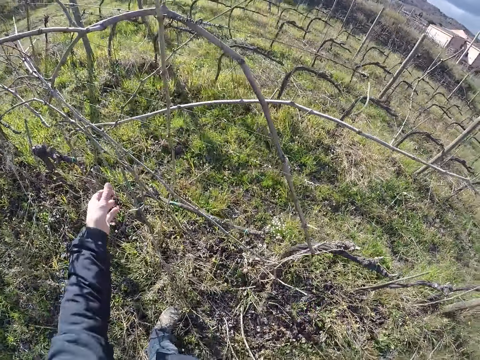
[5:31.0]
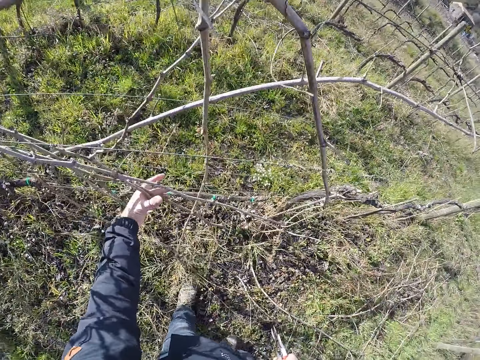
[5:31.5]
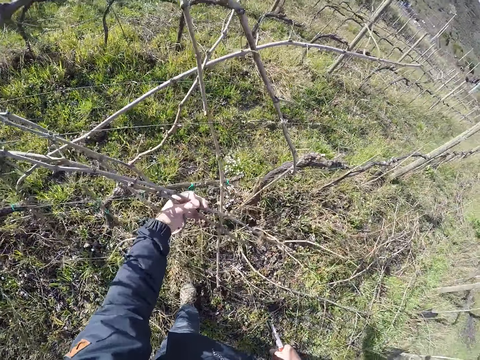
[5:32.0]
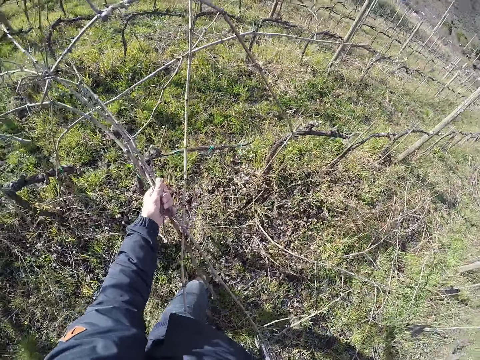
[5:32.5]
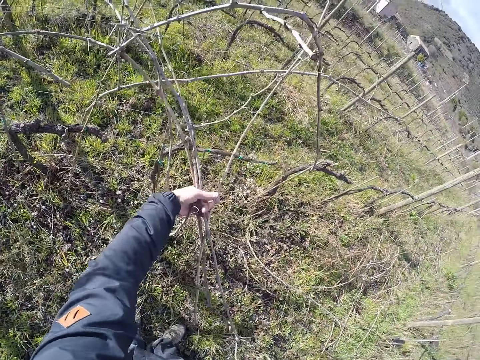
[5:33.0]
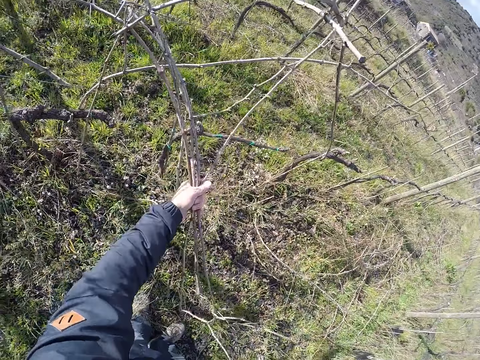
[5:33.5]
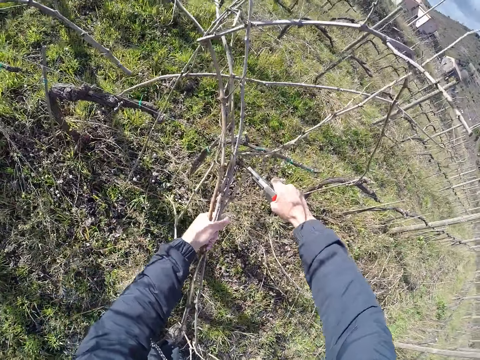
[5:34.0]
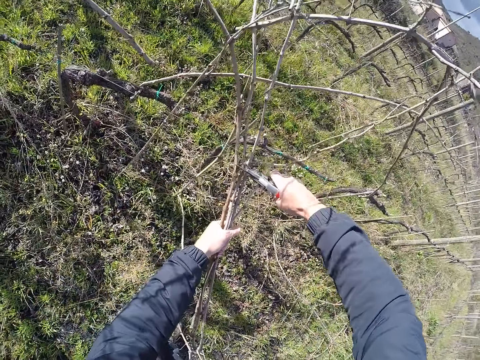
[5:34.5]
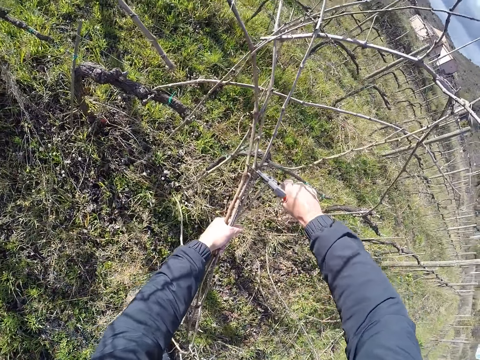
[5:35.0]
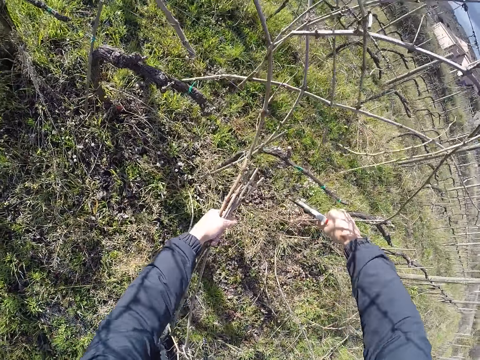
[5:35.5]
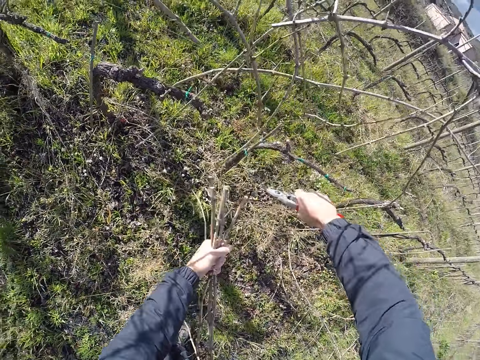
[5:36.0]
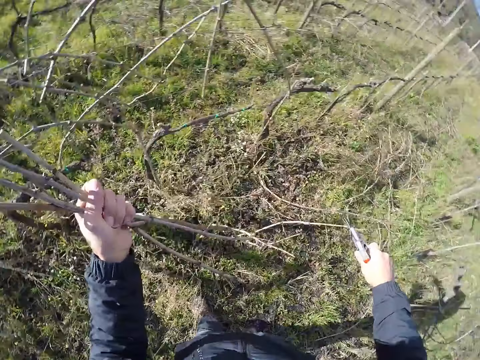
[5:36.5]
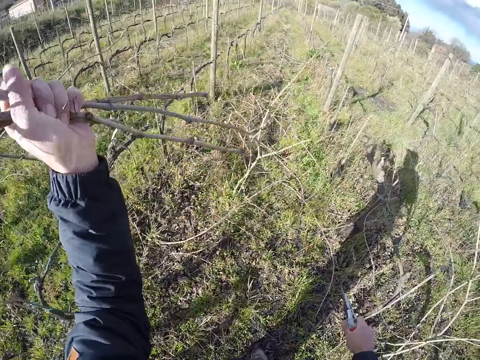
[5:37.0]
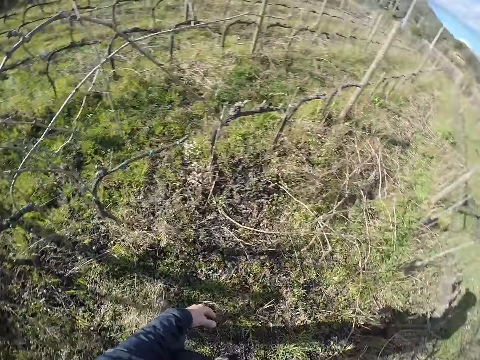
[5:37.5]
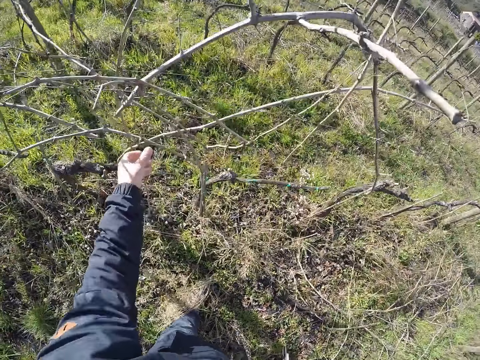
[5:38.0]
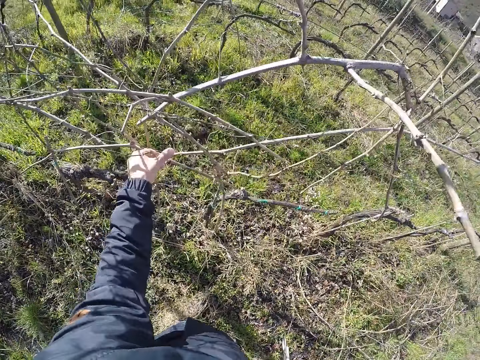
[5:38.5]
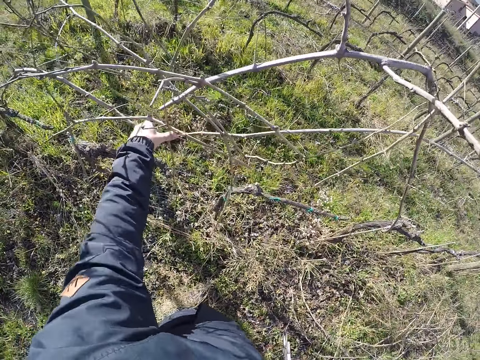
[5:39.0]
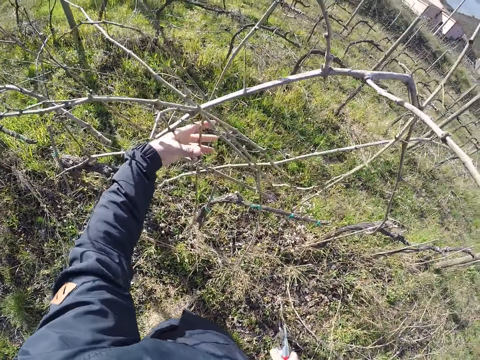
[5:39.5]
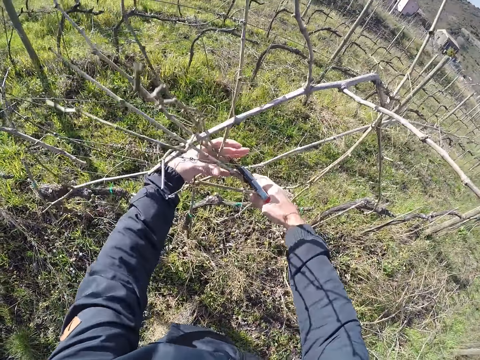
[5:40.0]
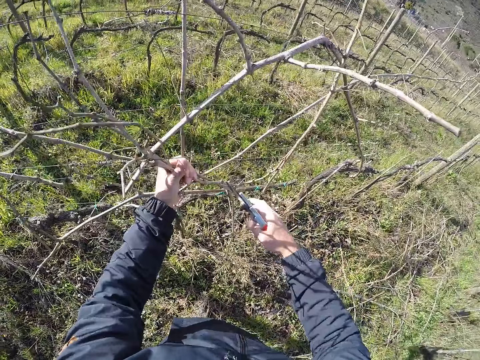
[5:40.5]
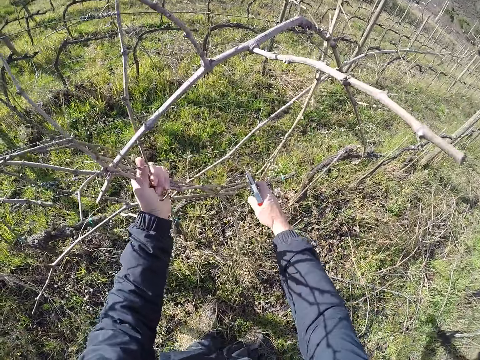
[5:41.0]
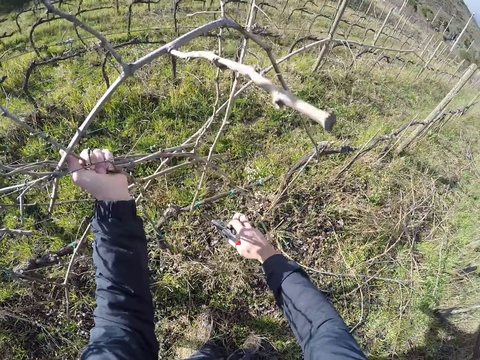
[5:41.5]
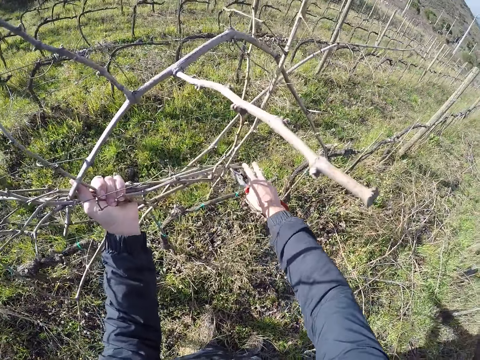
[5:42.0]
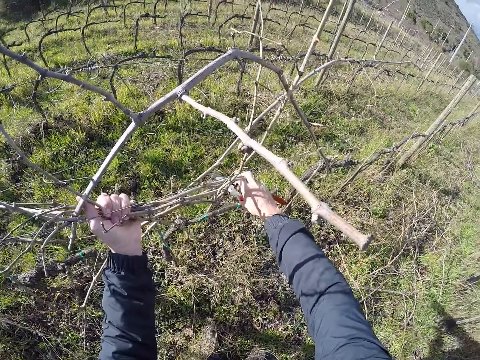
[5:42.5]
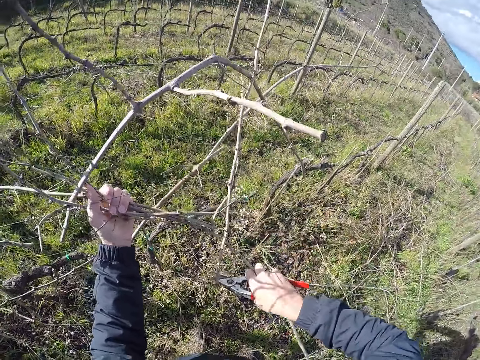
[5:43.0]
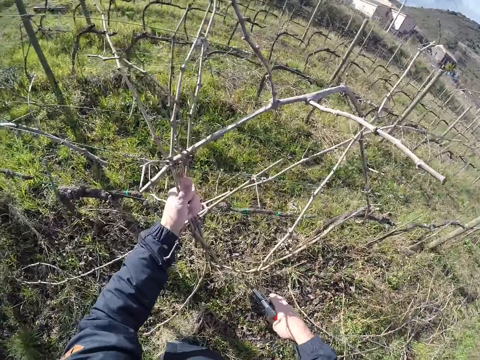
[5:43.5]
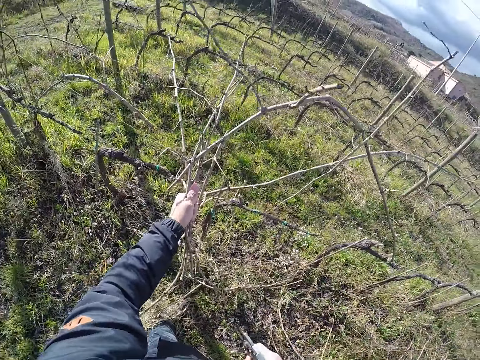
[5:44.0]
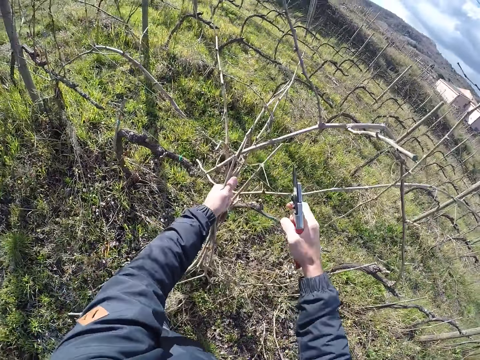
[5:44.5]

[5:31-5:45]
The camera wearer walks around. He gathers some twigs or branches on the wire fence with his left hand. He pulls the branches from the fence. He cuts the twigs with the pruner in his right hand. He drops the twigs on the ground. He gathers some twigs on the wire fence with both hands. He holds the tree branches. He cuts a branch with the cutter. He pulls the branches from the fence.

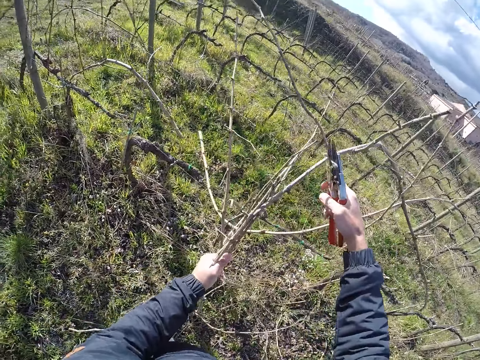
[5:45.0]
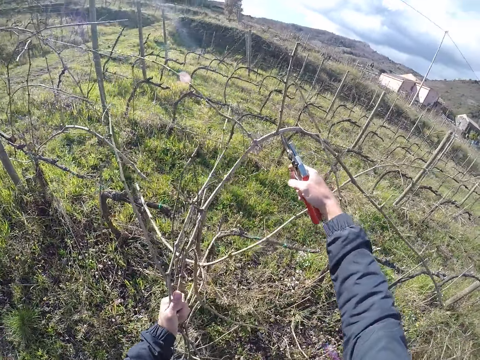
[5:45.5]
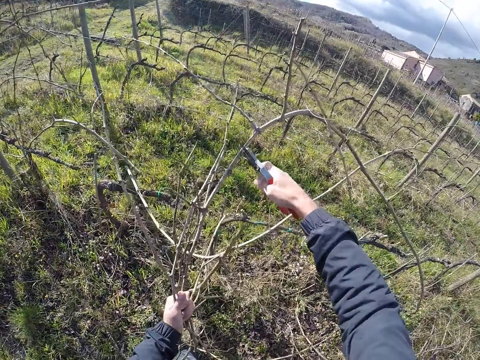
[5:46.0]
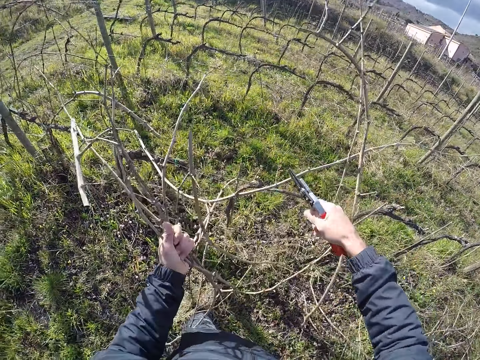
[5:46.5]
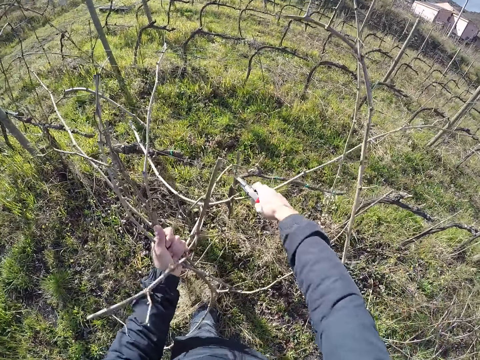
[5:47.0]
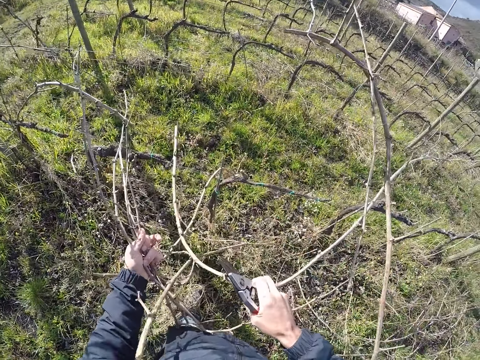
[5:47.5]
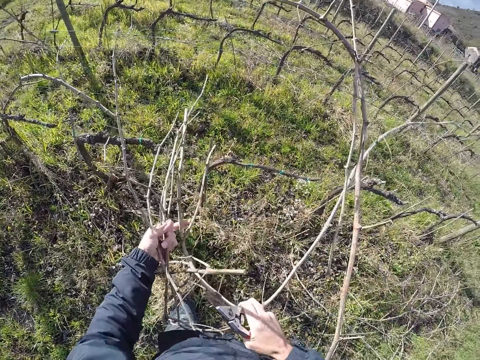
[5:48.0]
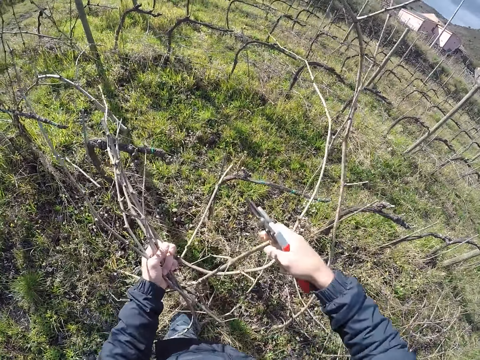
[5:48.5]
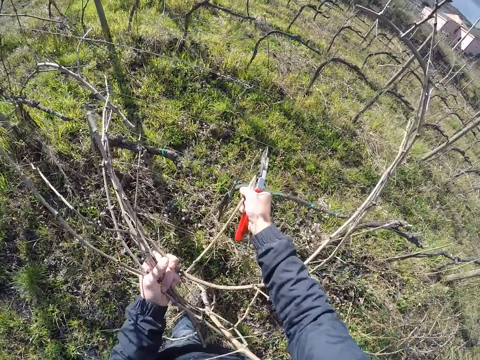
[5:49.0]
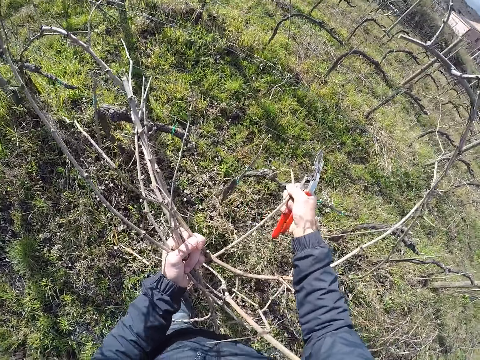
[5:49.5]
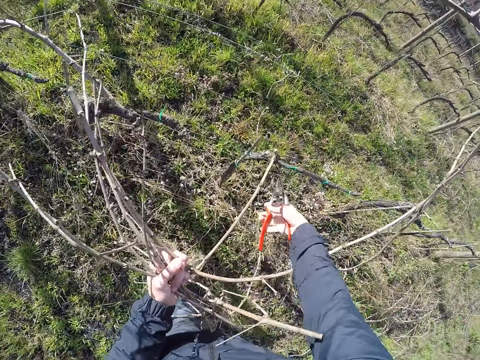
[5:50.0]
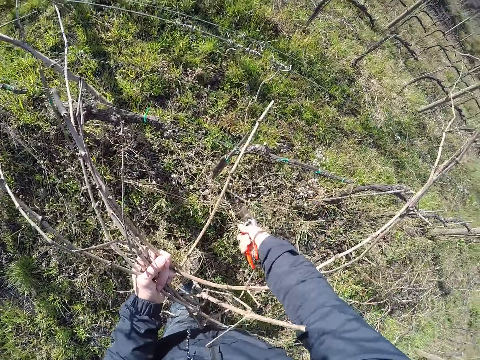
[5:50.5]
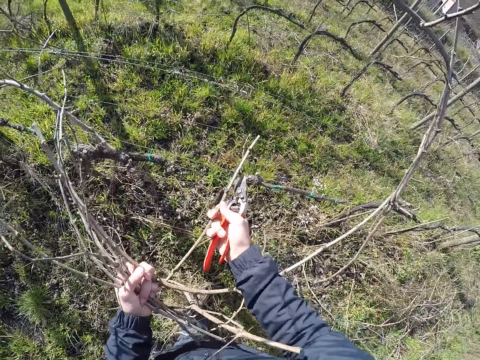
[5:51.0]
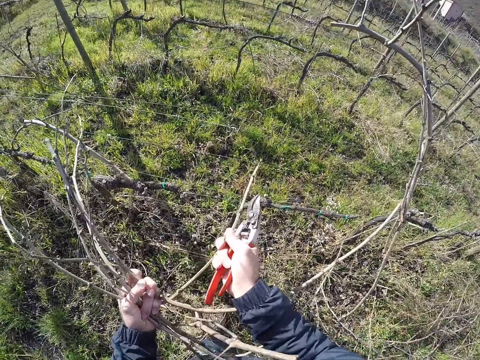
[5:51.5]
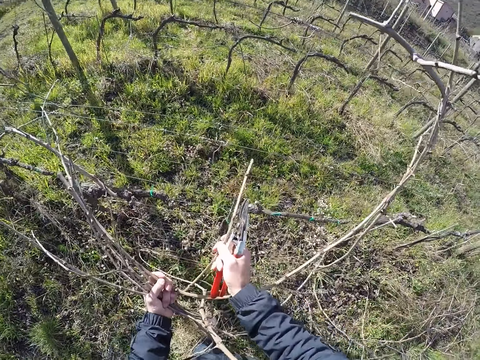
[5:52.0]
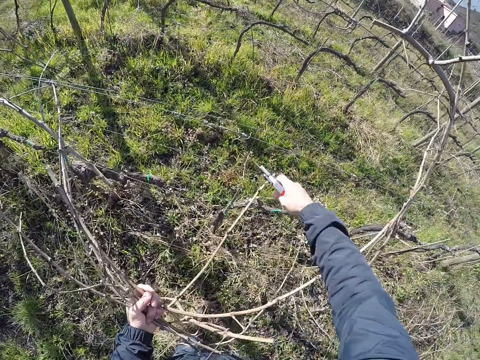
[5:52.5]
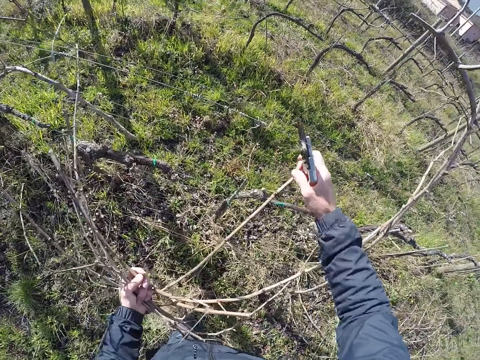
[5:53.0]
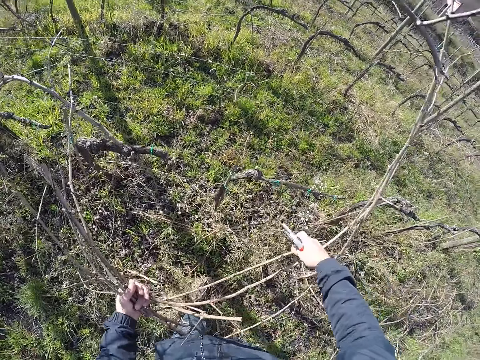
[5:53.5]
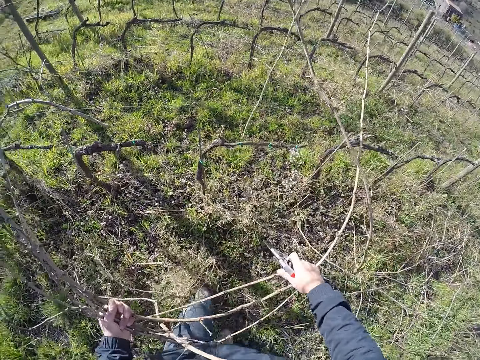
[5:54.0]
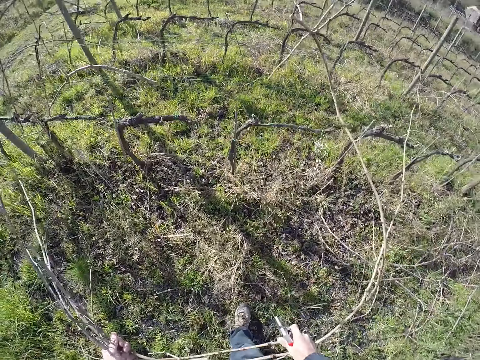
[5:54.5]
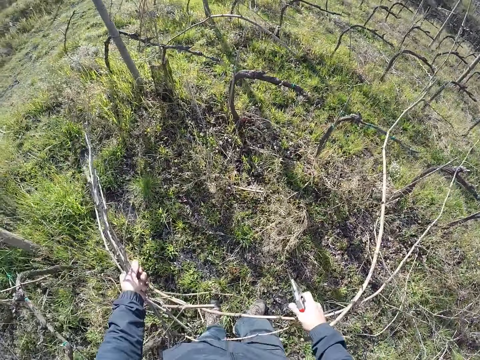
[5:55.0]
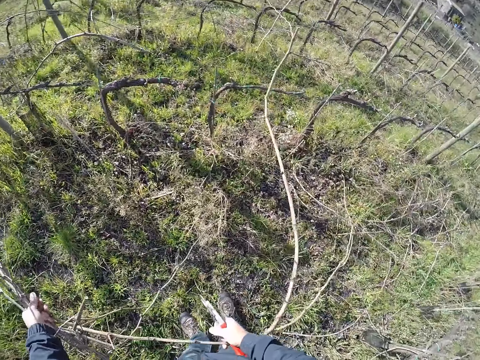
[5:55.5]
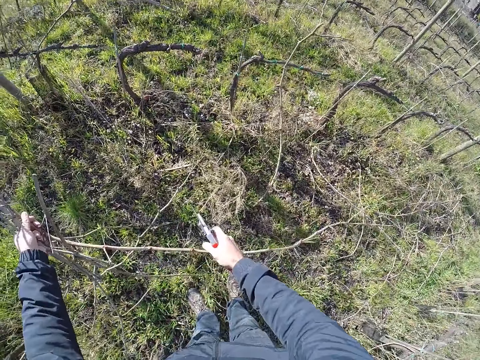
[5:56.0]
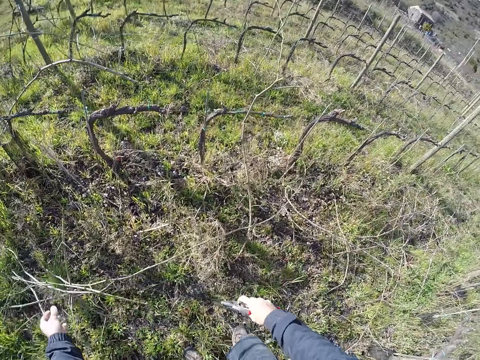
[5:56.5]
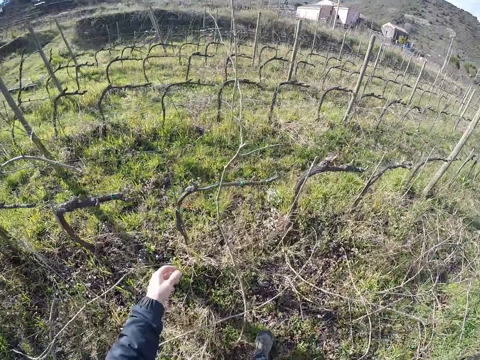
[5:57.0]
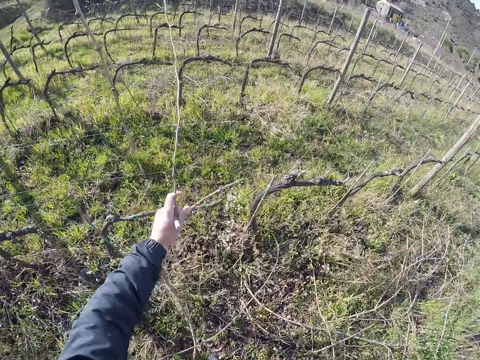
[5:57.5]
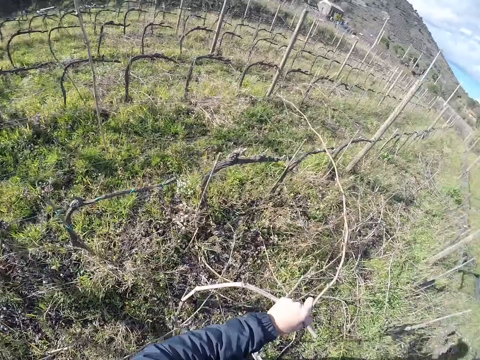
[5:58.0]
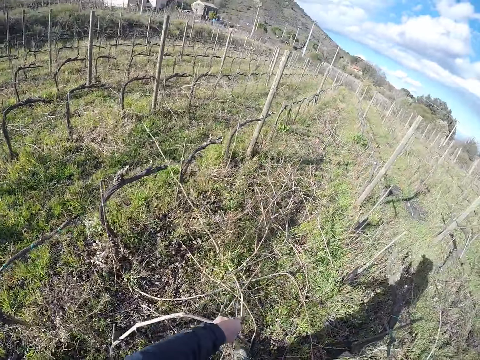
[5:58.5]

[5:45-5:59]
The camera wearer cuts a twig with the pruner in his right hand. He pulls out a twig from the wire fence with his right hand. He cuts a twig with the pruner in his right hand. He pulls out the twig from the wire fence with his right hand. He drops the twigs in both hands on the ground. He pulls out a twig from the wire fence with his left hand.
